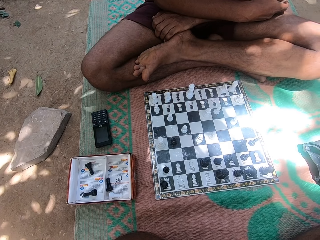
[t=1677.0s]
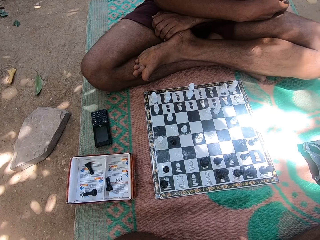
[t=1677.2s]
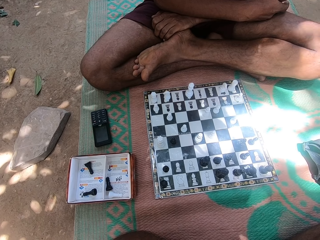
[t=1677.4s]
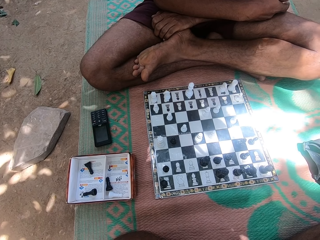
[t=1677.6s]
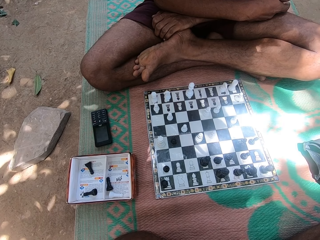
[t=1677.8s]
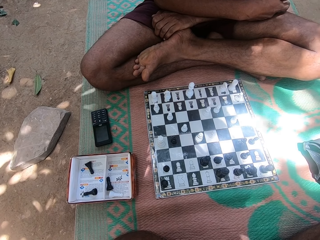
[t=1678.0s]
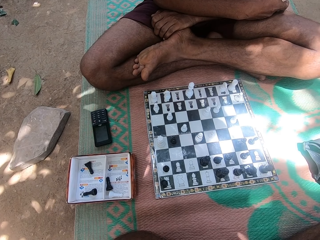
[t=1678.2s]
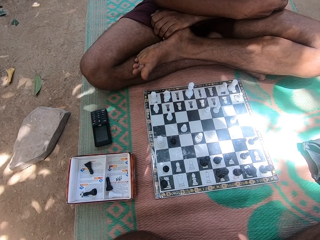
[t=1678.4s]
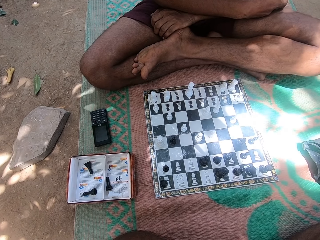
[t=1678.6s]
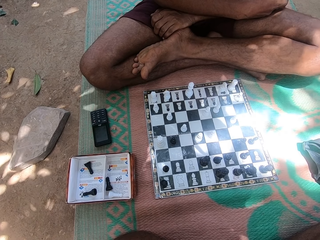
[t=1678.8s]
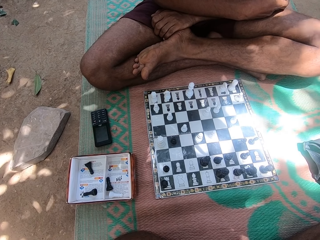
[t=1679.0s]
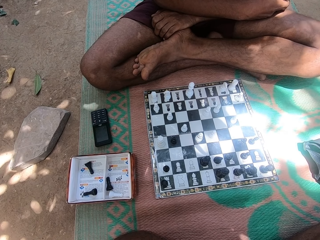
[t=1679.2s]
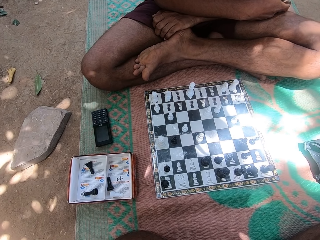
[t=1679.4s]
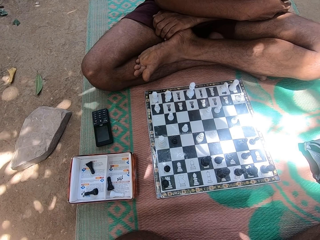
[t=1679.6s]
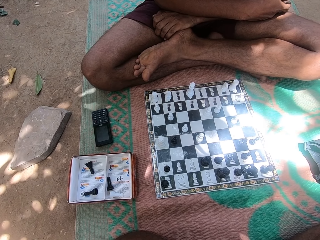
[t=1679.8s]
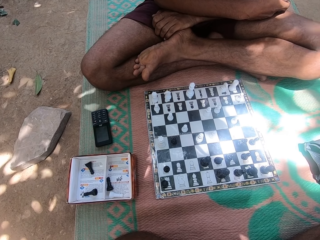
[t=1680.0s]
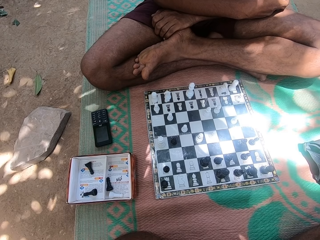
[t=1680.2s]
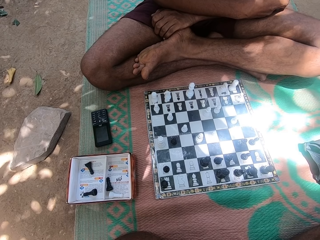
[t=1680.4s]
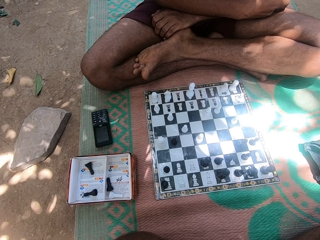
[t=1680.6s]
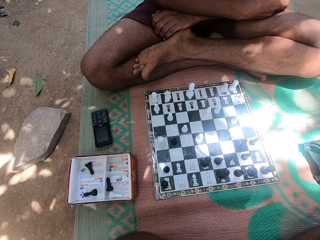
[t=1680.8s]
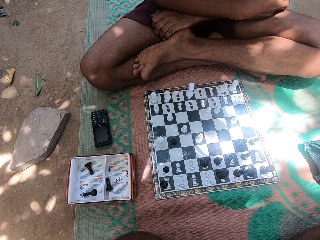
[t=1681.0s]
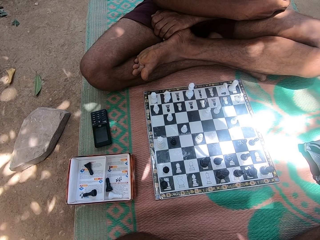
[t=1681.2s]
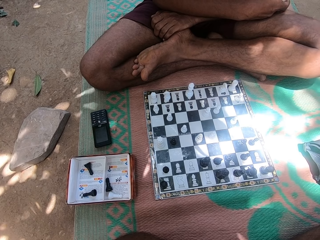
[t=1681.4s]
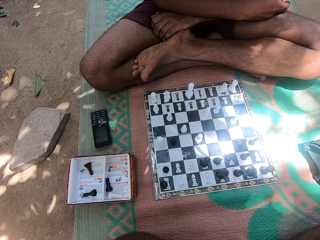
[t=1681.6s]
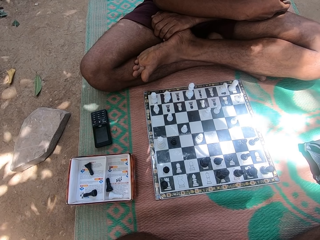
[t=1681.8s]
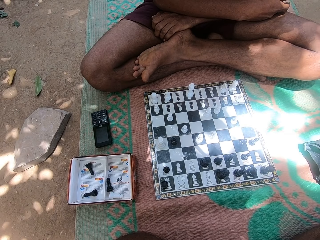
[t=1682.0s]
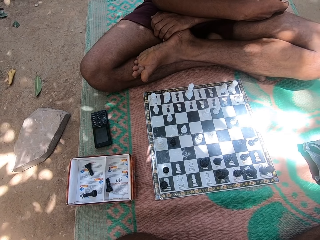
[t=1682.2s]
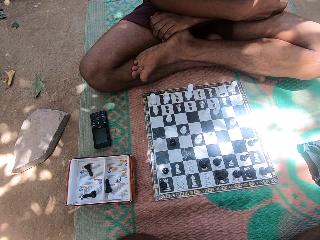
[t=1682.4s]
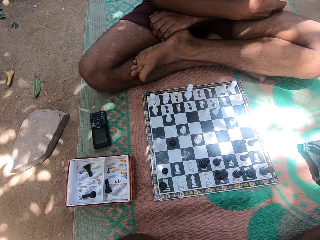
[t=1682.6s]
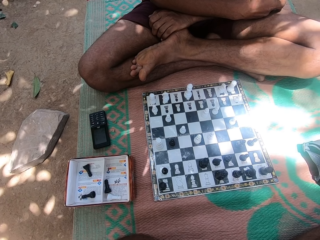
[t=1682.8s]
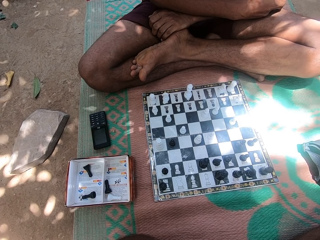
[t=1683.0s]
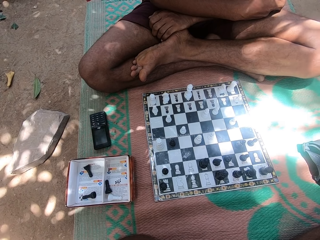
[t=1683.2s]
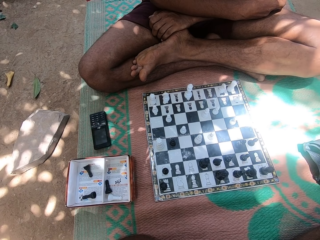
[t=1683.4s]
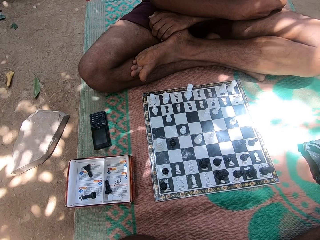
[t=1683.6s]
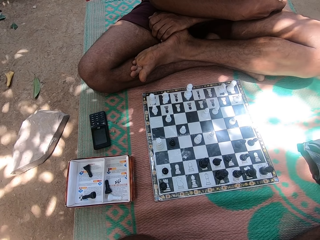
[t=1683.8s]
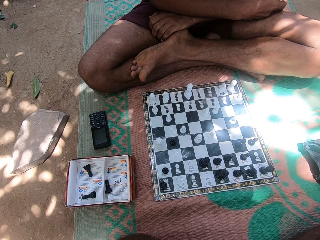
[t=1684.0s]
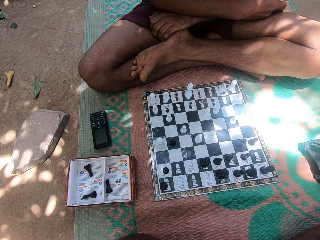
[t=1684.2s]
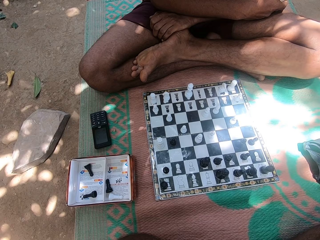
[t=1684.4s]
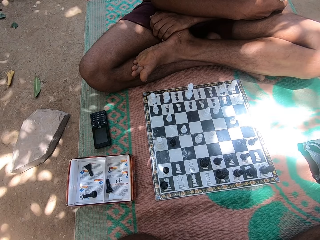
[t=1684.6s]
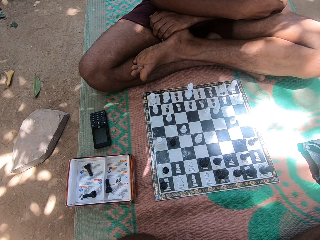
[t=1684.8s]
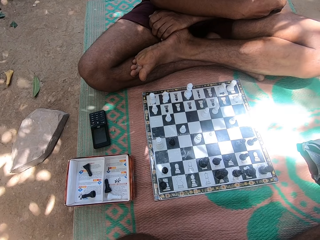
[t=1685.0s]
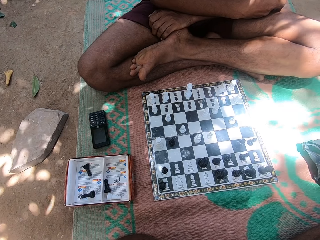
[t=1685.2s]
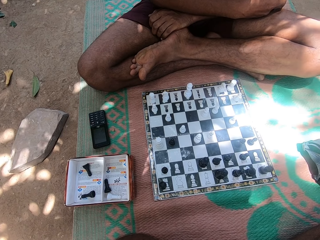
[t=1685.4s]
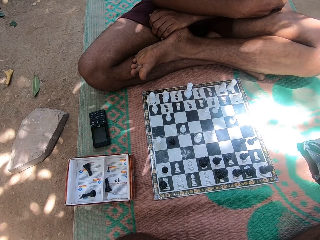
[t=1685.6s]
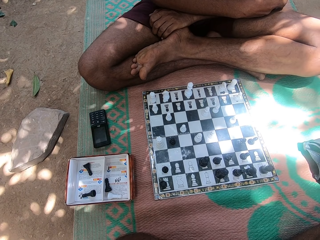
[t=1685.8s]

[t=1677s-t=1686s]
The camera wearer looks at the chess pieces on the chess board.

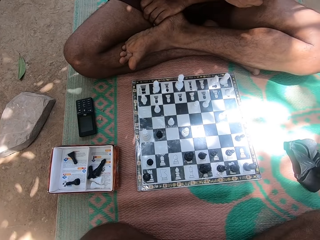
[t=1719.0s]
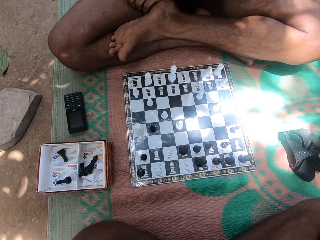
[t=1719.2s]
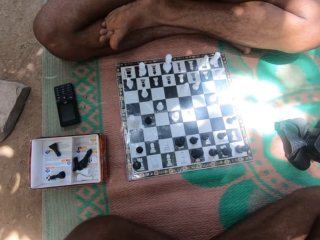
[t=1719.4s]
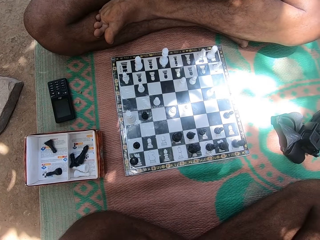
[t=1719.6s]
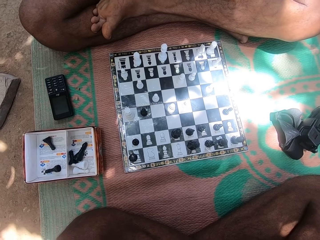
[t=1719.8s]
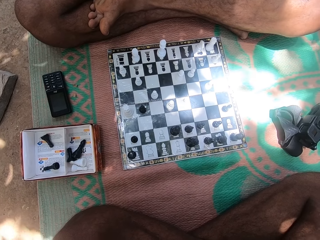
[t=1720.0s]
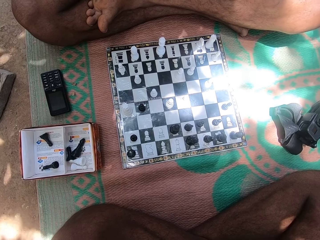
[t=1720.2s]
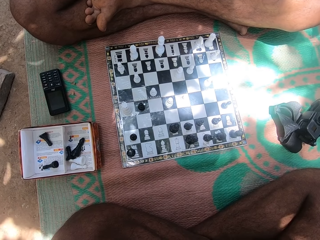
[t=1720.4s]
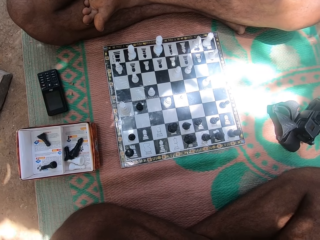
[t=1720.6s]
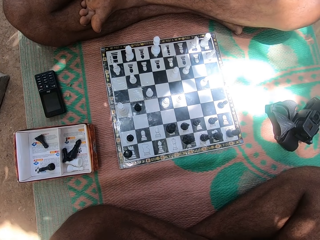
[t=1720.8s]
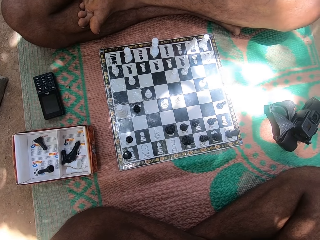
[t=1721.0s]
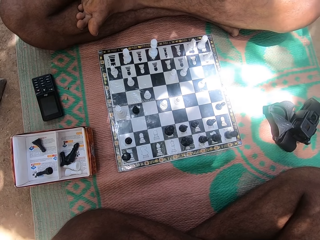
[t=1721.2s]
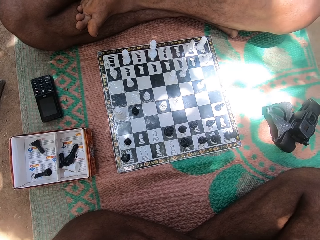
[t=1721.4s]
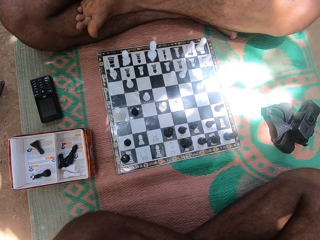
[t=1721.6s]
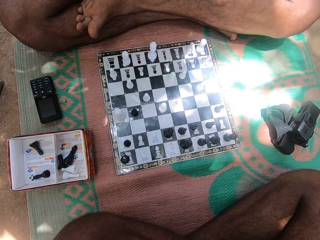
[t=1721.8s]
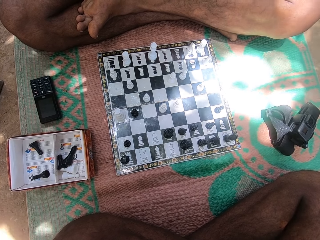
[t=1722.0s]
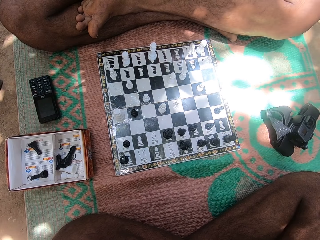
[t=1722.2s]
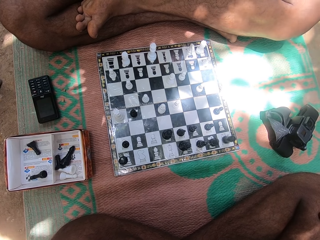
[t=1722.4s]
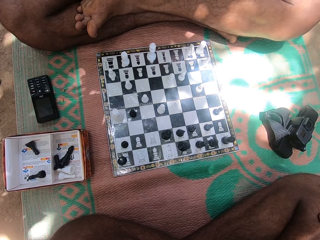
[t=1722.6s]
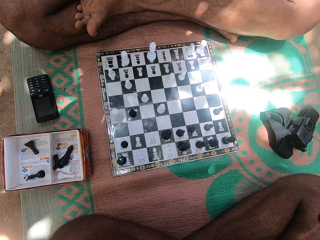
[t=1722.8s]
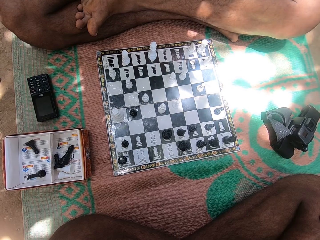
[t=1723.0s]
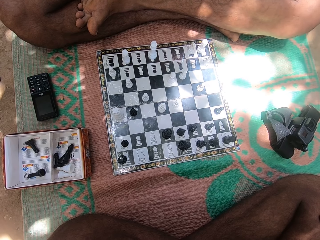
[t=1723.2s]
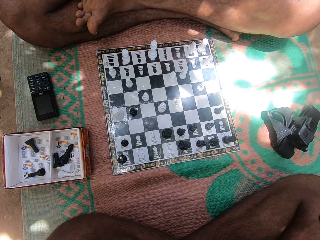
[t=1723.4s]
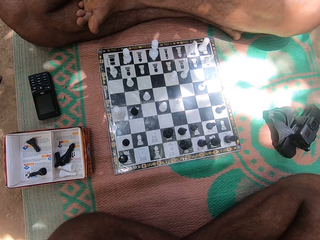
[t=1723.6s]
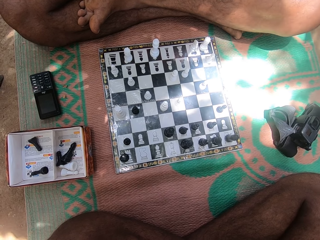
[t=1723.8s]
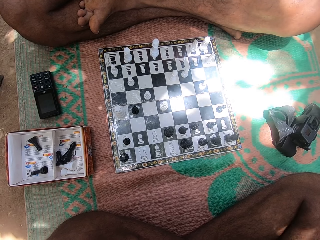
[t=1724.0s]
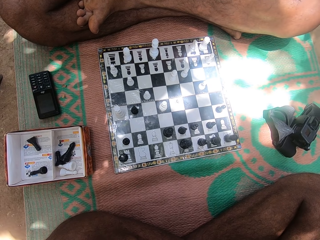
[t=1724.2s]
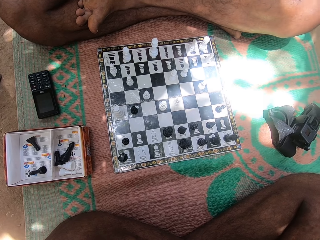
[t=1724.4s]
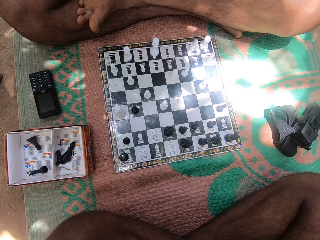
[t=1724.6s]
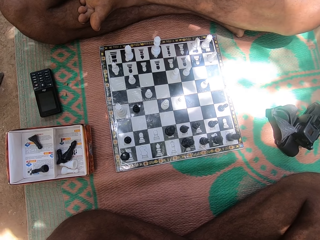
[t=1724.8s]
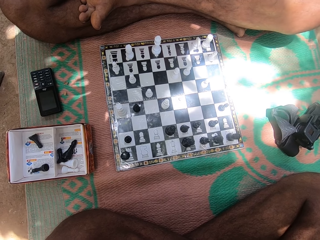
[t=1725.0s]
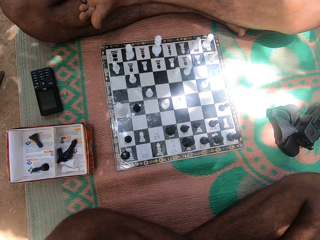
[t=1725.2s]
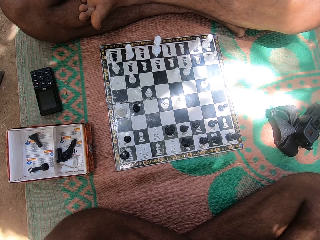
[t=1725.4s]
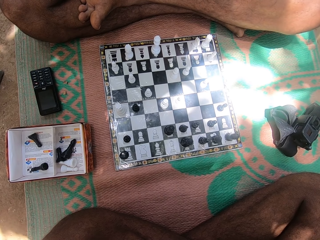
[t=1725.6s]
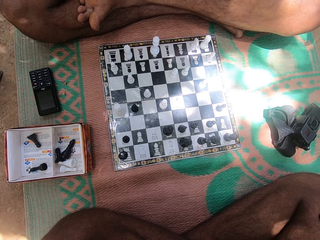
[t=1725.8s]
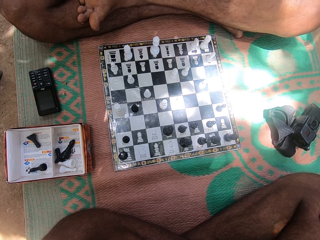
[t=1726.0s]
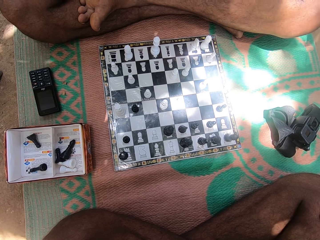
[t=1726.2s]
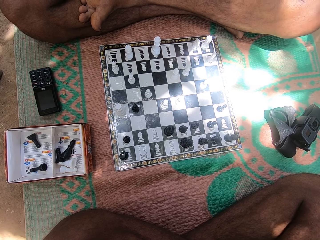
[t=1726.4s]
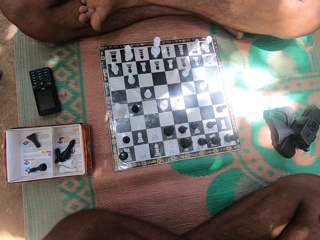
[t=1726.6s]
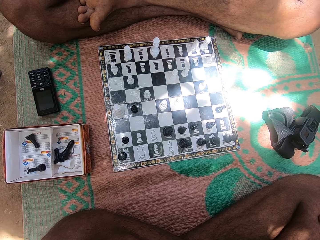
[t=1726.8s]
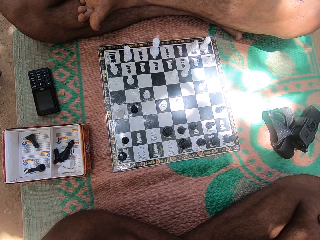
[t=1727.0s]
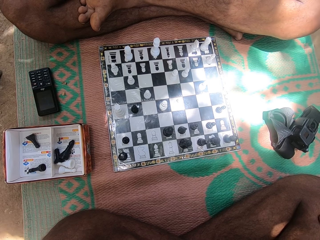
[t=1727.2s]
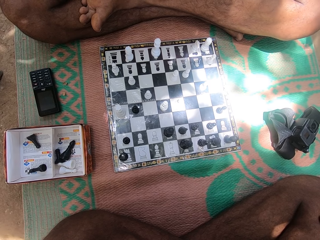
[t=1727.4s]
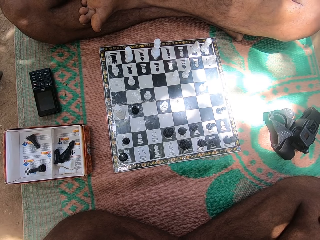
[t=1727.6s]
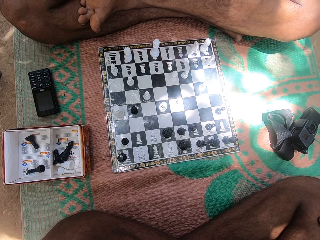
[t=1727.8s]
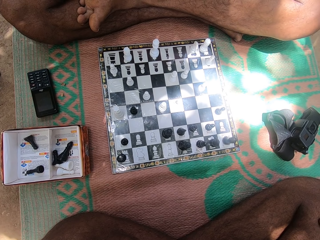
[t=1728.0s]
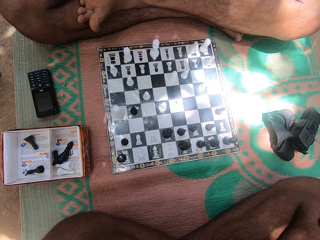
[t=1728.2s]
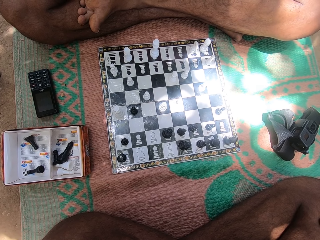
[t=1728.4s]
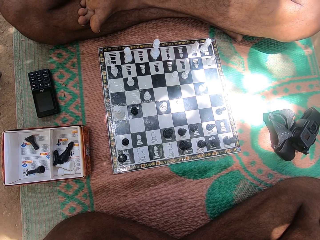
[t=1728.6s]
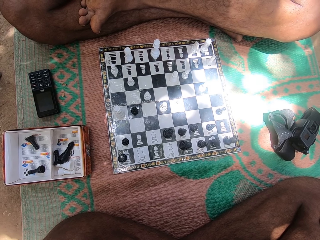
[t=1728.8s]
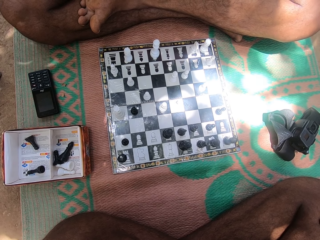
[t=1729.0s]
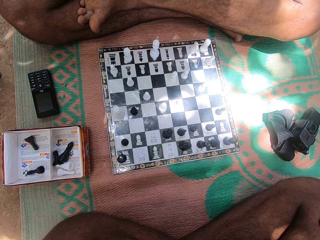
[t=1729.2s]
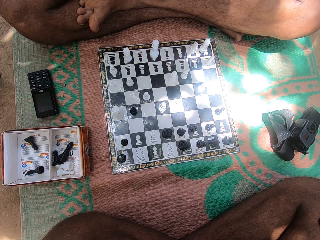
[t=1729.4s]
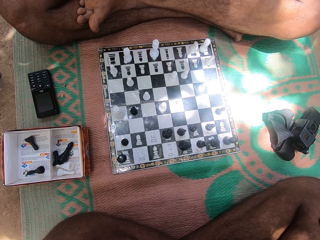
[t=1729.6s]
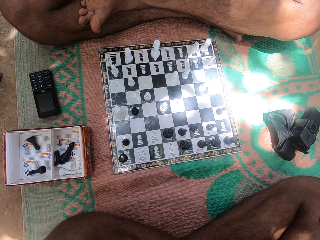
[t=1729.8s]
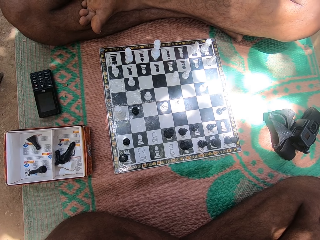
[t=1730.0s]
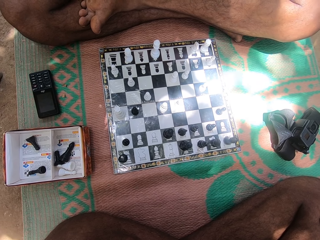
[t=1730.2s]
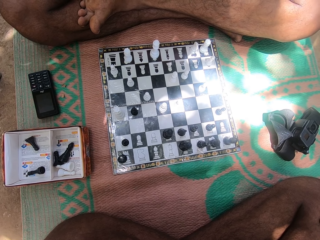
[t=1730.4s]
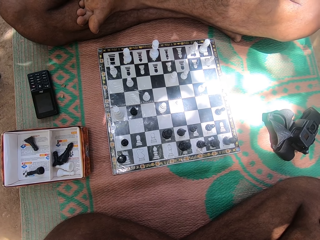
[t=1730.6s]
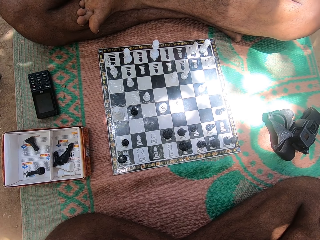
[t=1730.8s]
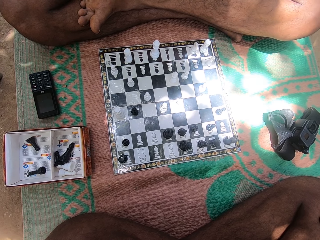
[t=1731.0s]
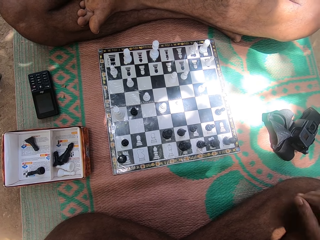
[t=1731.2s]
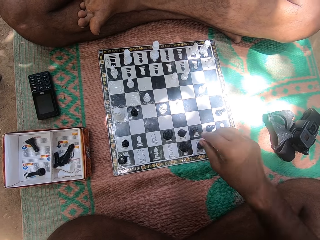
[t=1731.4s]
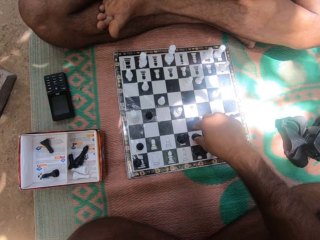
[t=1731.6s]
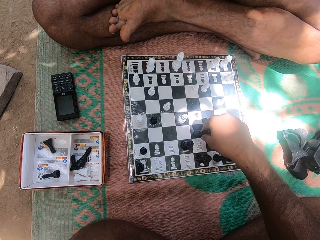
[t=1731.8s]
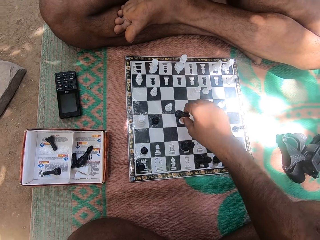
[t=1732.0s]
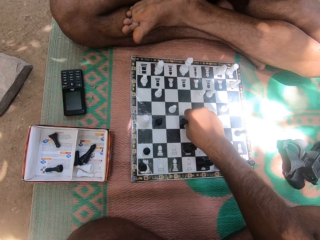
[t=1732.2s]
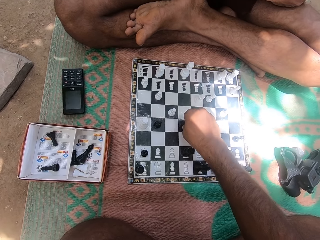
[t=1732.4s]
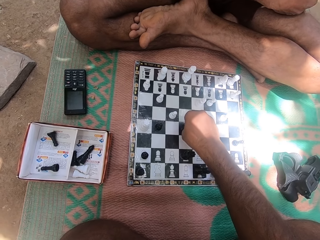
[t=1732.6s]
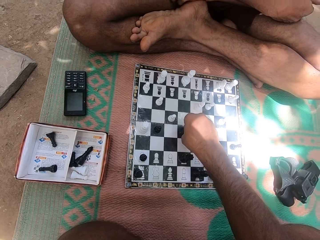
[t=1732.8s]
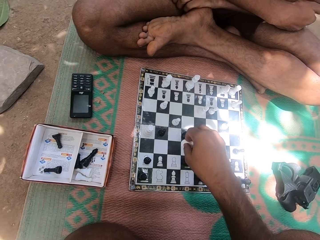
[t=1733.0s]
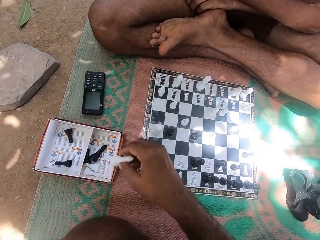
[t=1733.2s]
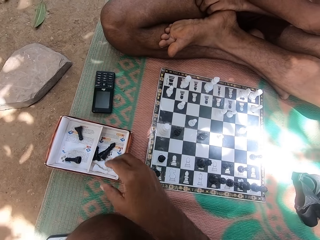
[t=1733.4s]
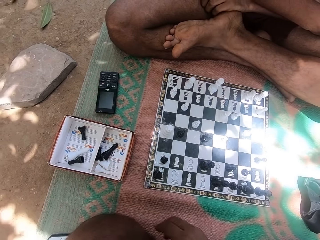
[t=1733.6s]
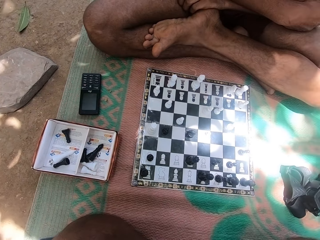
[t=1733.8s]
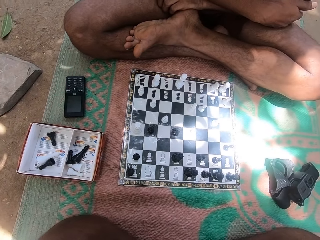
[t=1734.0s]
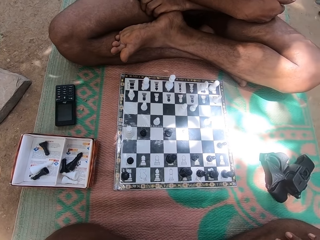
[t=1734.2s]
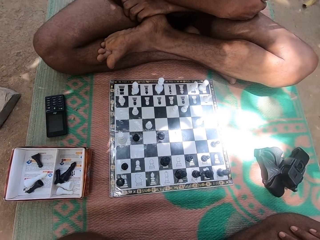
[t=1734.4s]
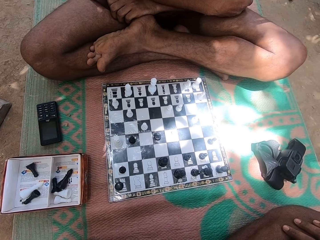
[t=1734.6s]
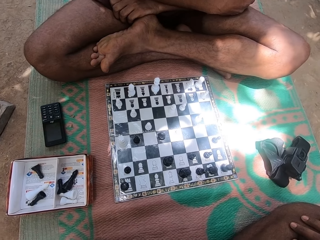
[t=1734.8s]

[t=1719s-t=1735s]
The camera wearer stares at the chess board. A person stares at the chess board. The person shakes his legs. The camera wearer plays checkers. They move a chess piece, pick a chess piece, and throw the chess piece on a notebook. They drop something in a box.
